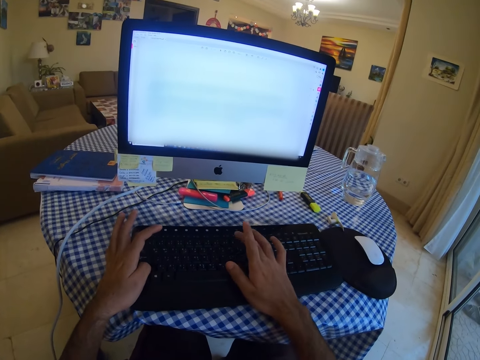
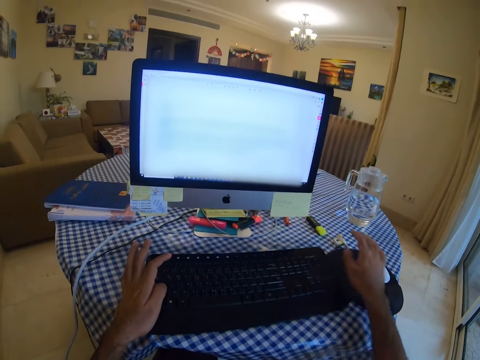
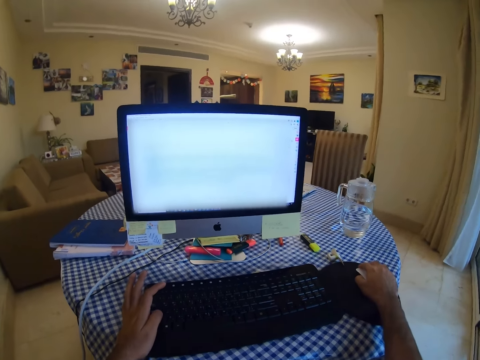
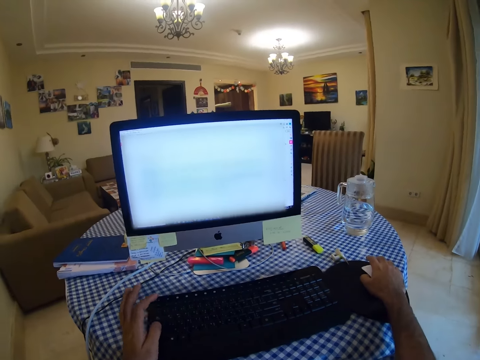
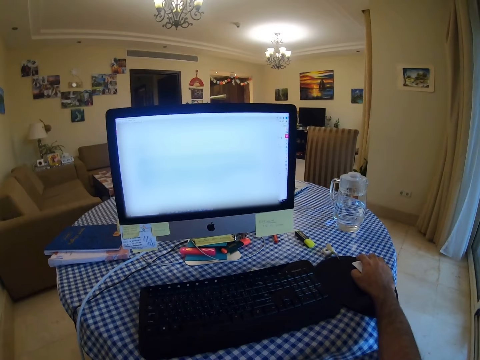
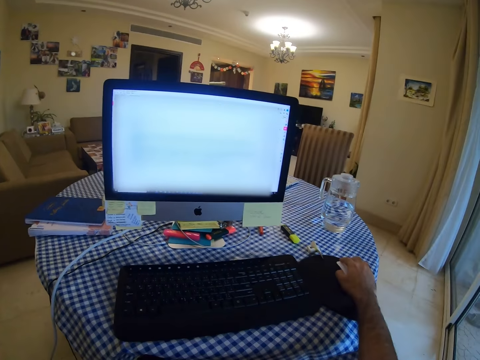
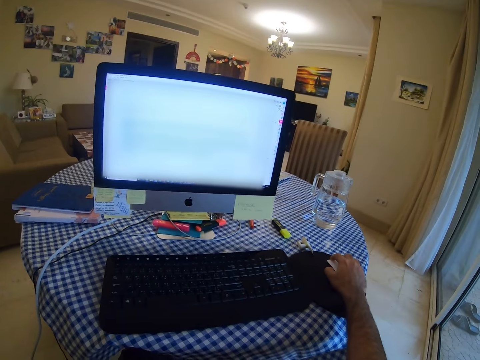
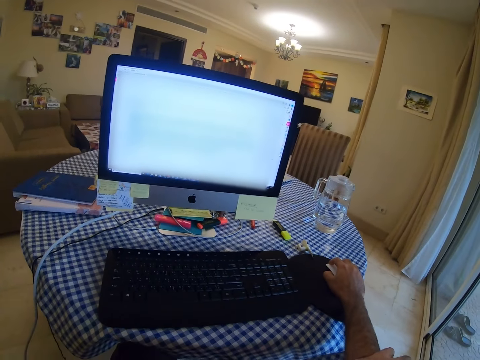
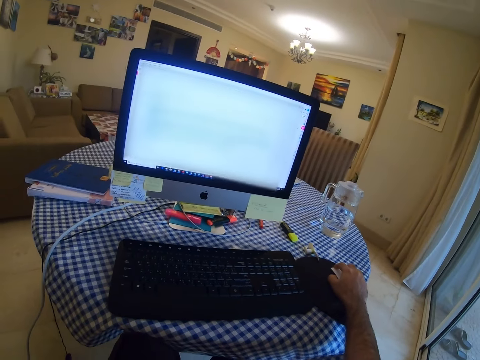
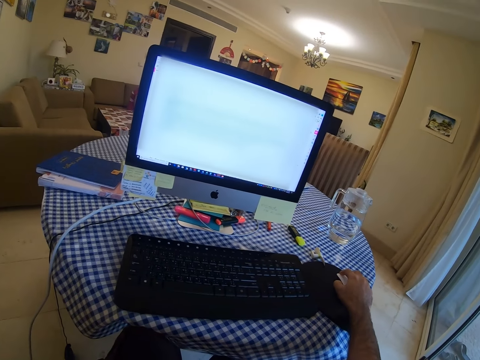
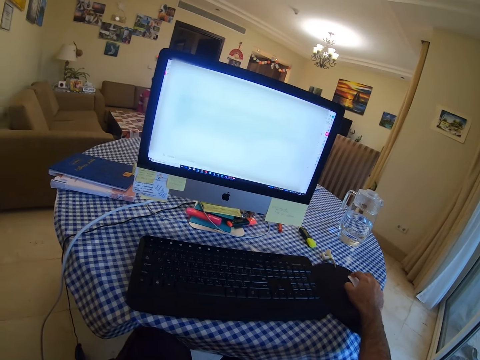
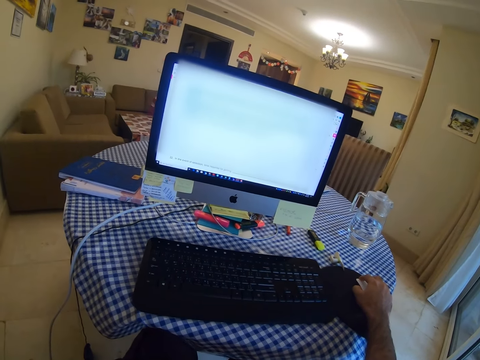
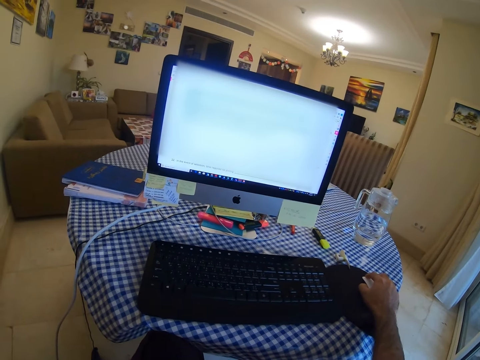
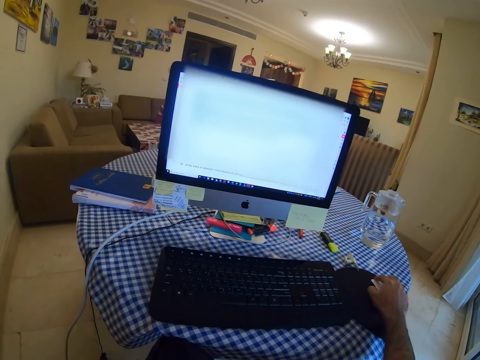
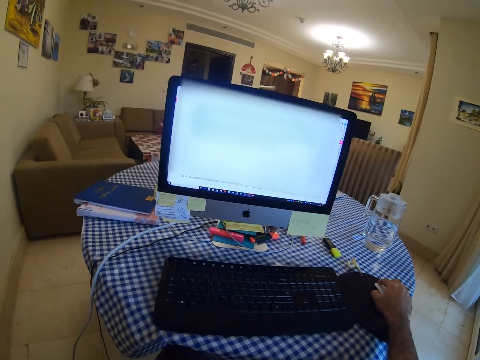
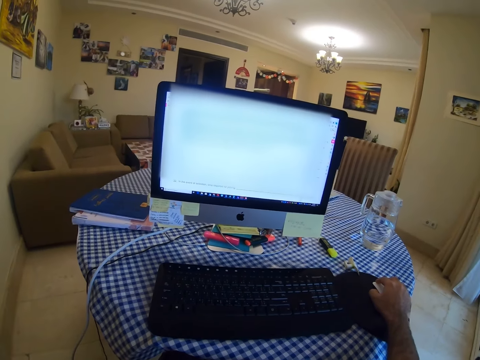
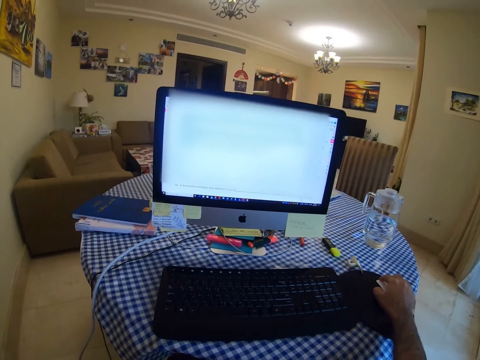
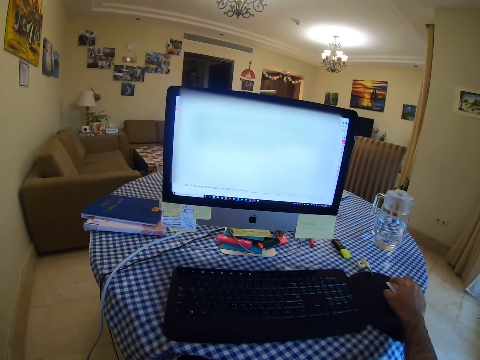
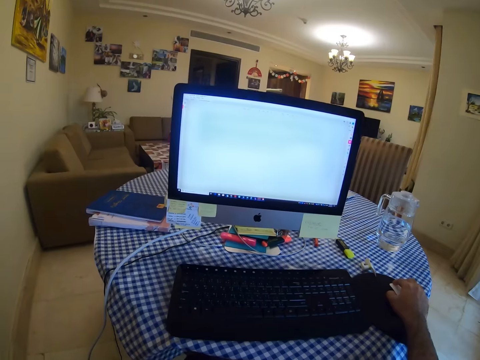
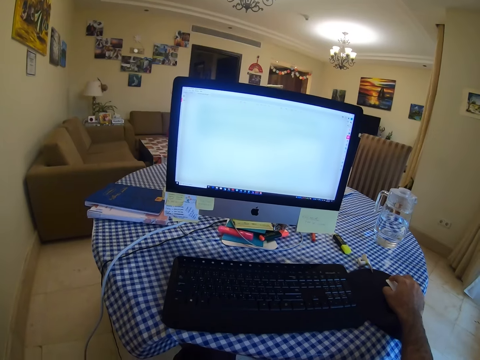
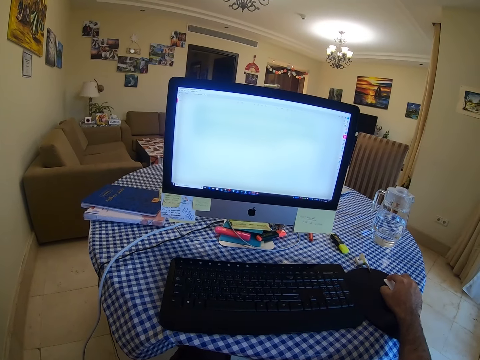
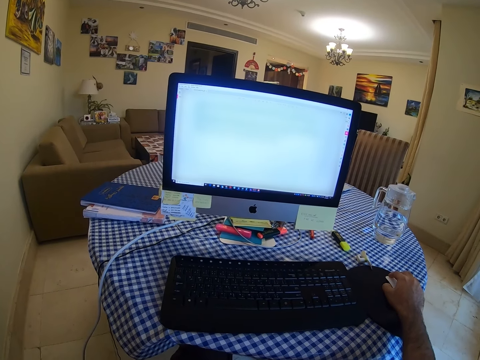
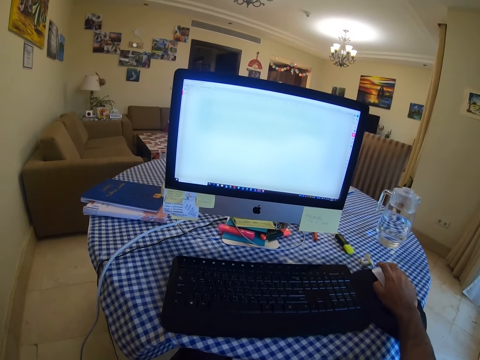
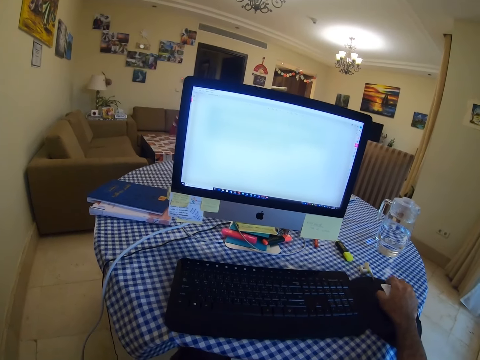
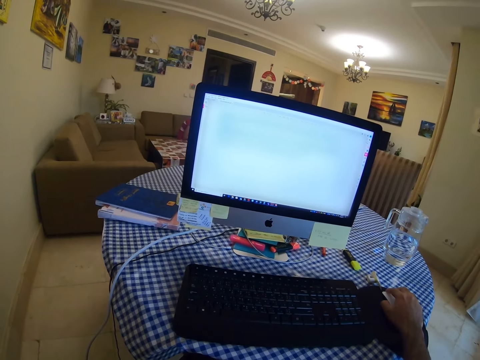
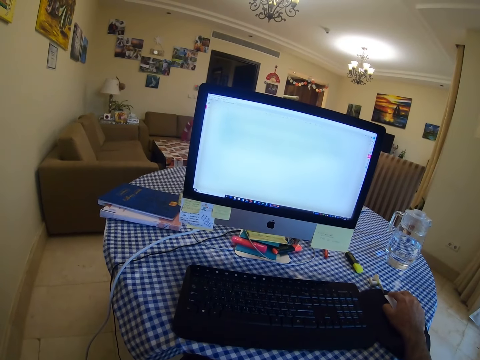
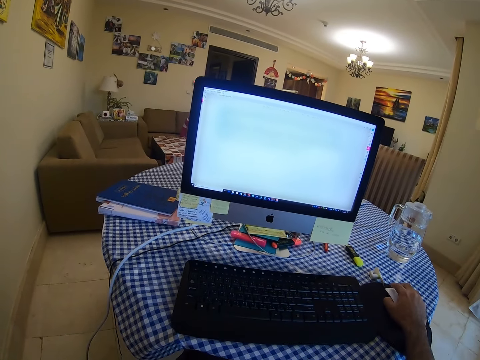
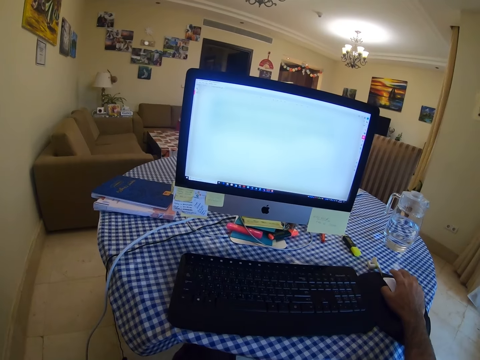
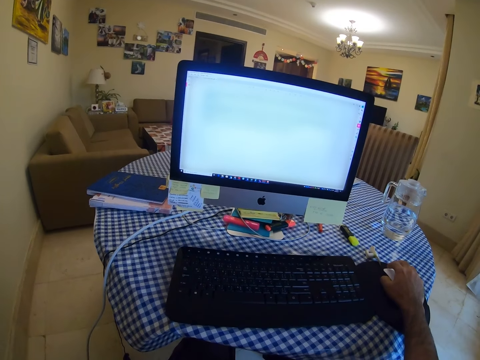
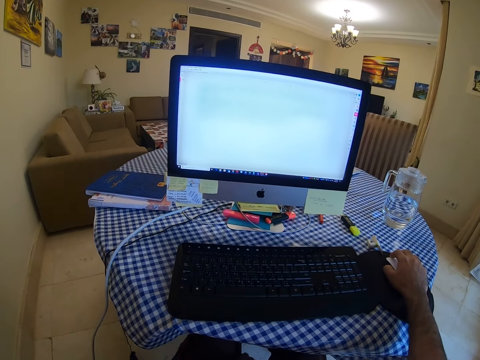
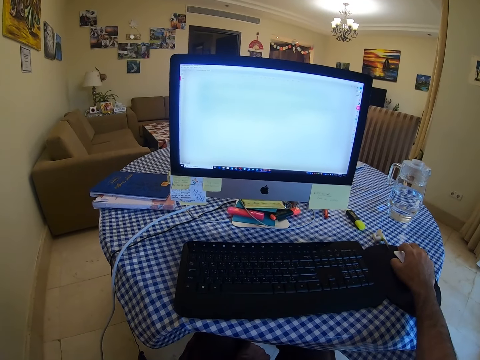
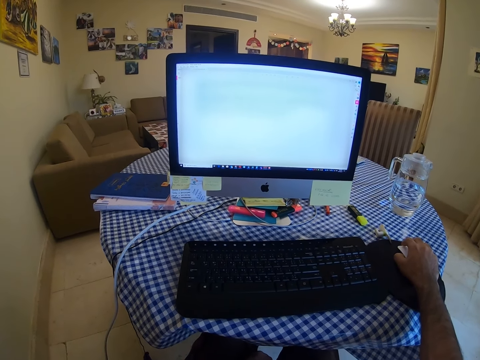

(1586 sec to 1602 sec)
The camera wearer scrolls the computer with the mouse. They hold the mouse. They move the mouse.

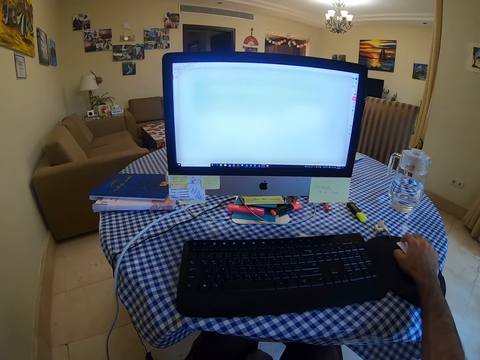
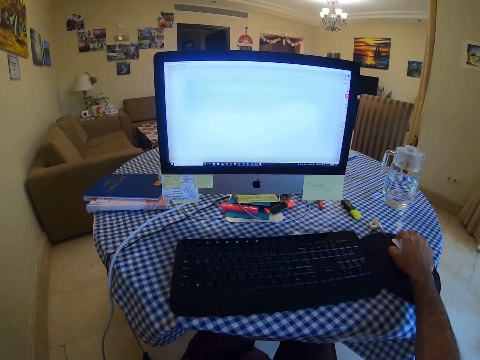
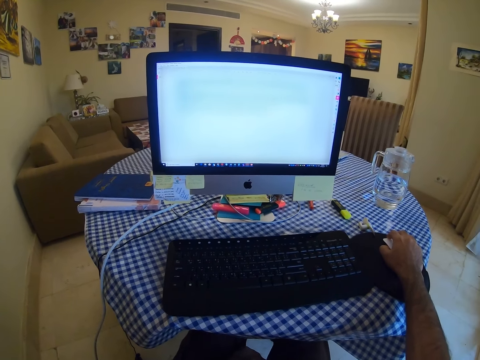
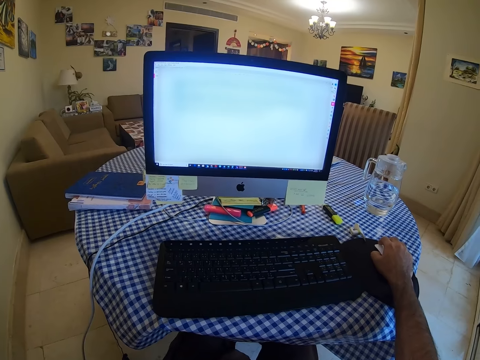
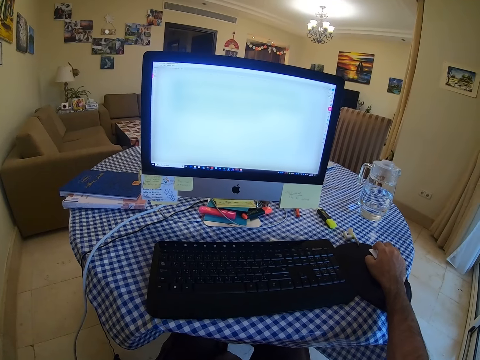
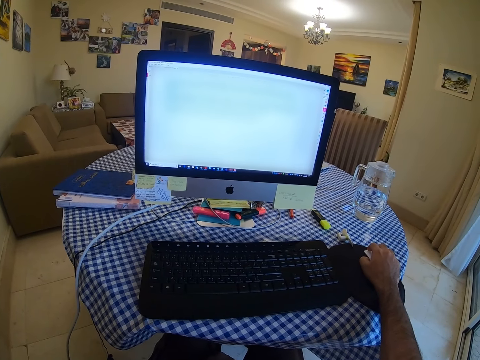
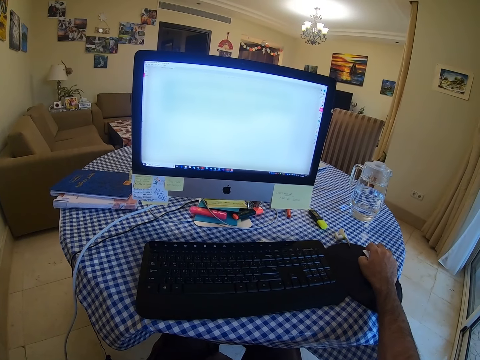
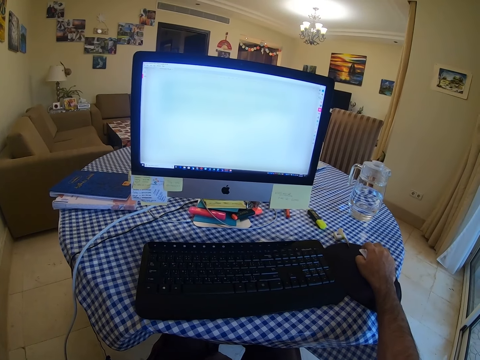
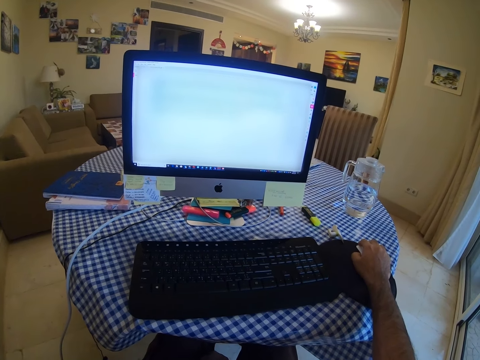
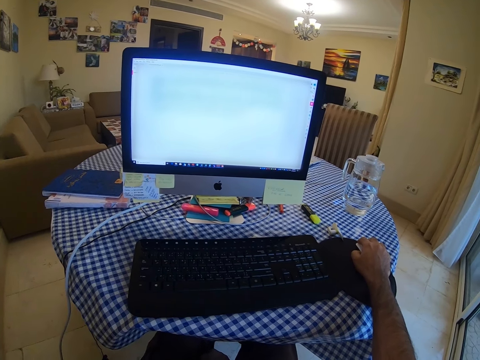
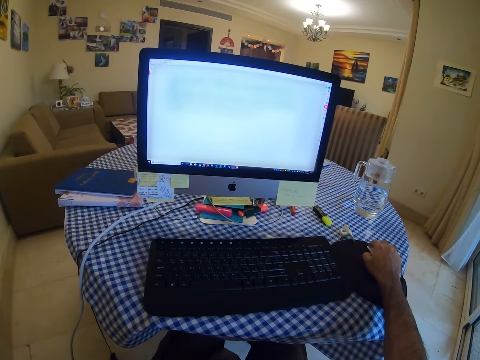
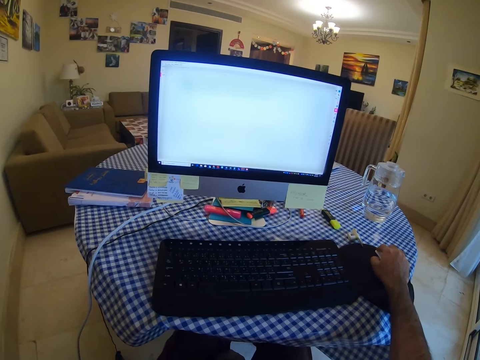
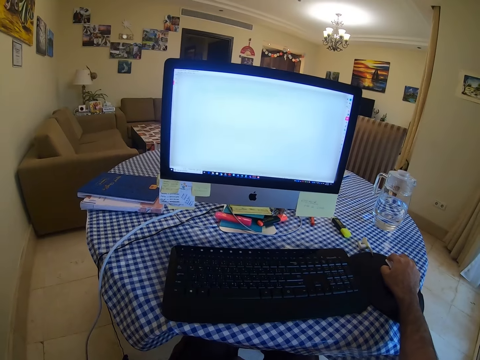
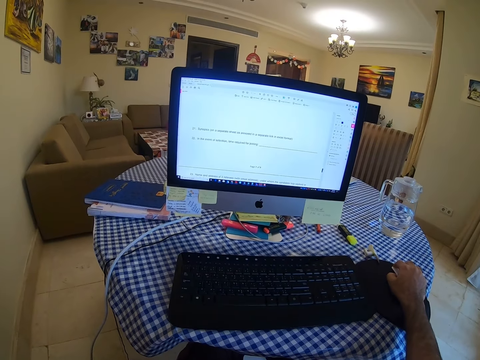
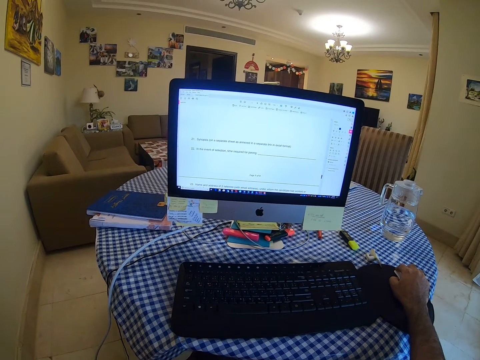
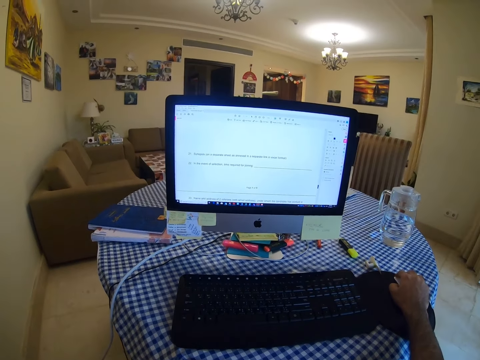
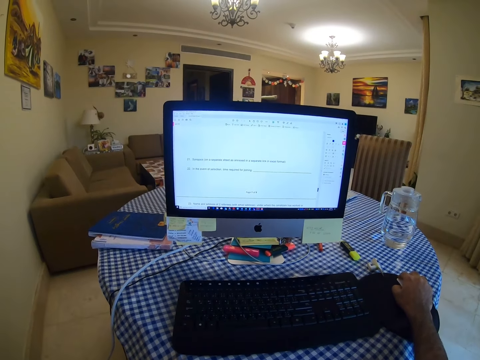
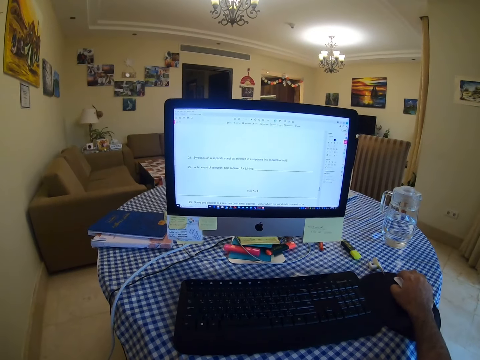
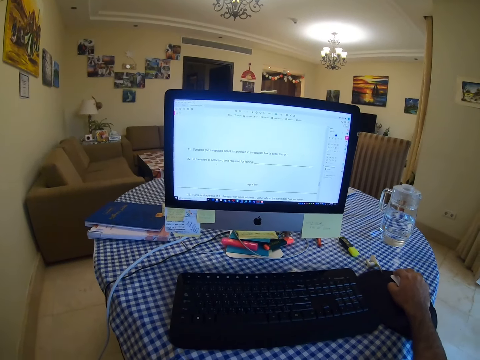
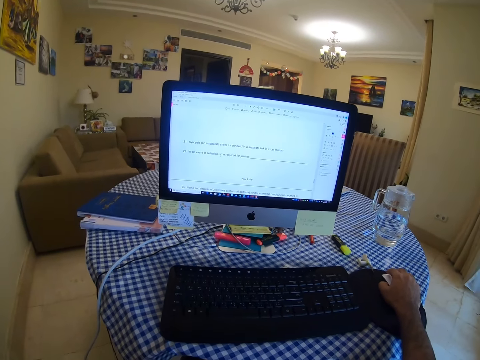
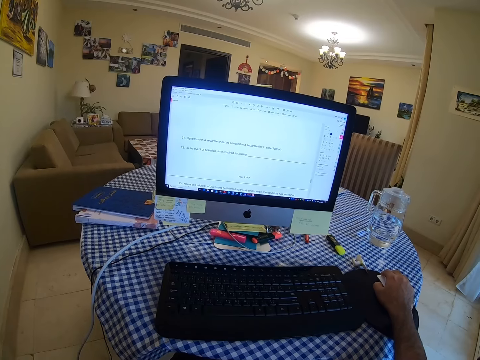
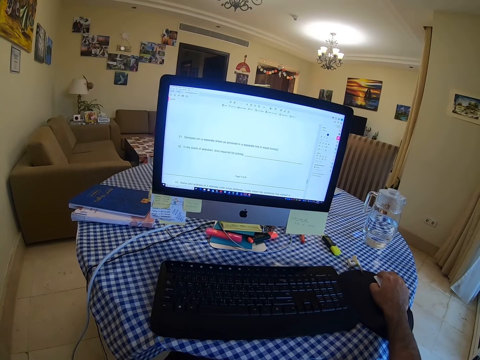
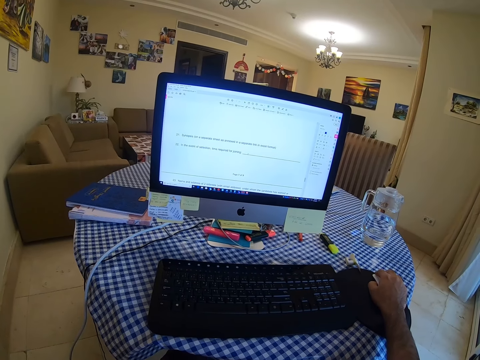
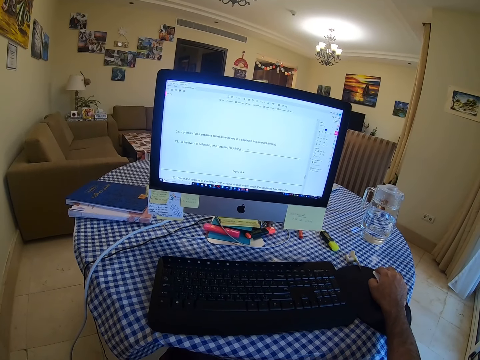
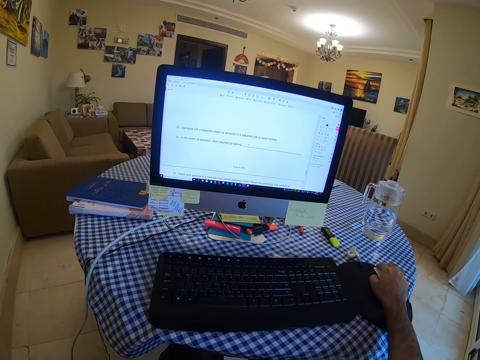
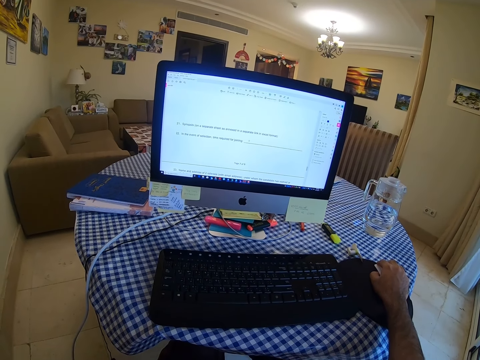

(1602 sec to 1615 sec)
The camera wearer moves a mouse.
